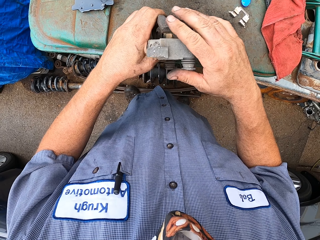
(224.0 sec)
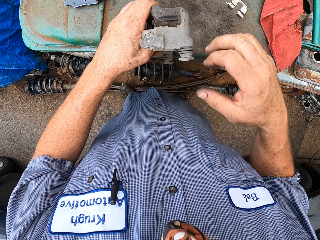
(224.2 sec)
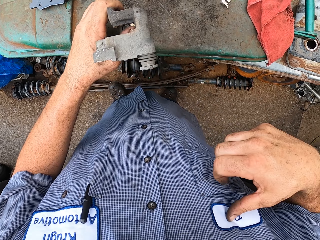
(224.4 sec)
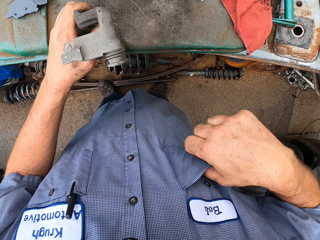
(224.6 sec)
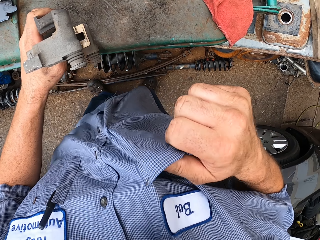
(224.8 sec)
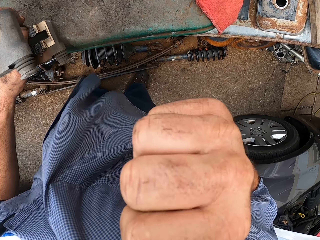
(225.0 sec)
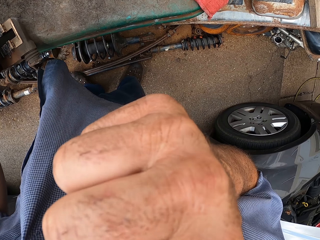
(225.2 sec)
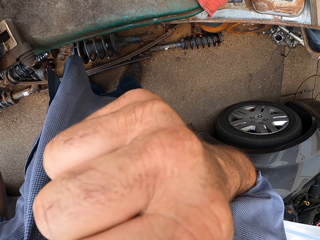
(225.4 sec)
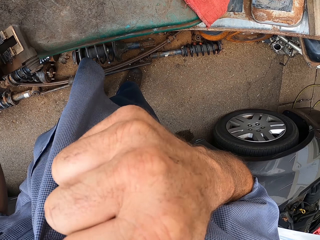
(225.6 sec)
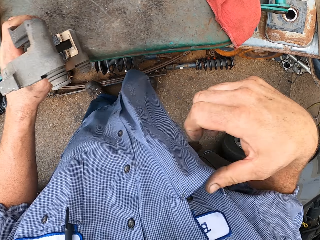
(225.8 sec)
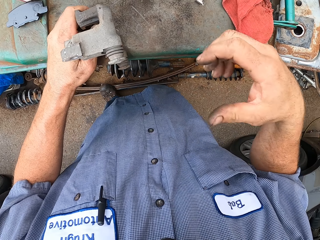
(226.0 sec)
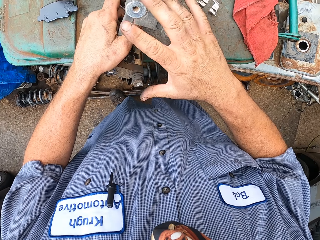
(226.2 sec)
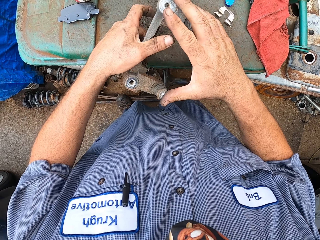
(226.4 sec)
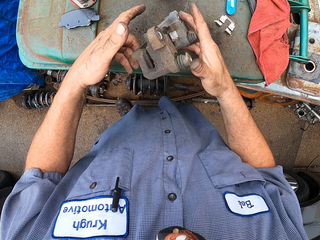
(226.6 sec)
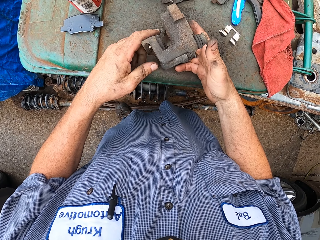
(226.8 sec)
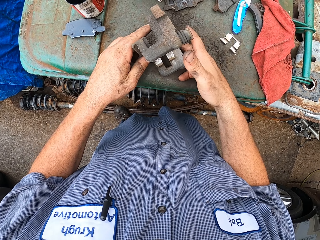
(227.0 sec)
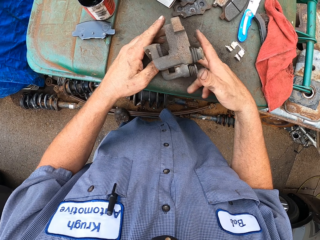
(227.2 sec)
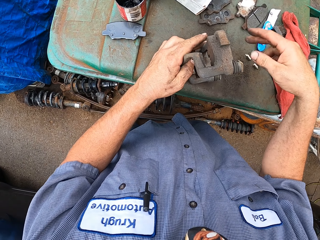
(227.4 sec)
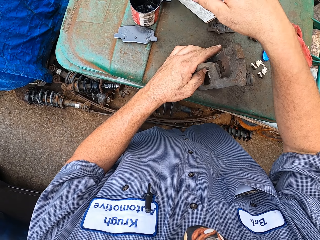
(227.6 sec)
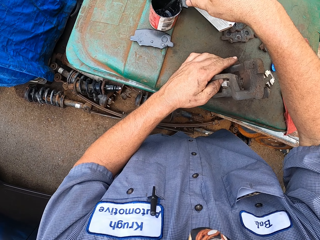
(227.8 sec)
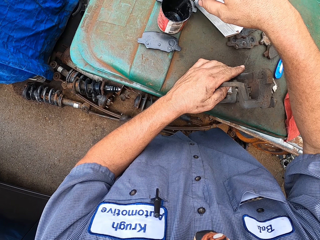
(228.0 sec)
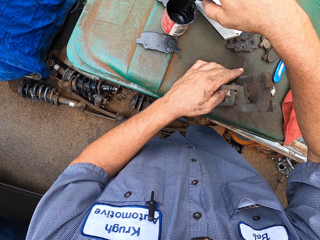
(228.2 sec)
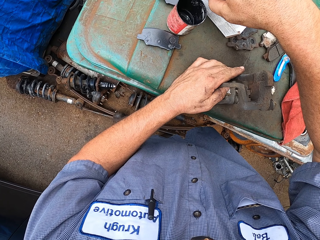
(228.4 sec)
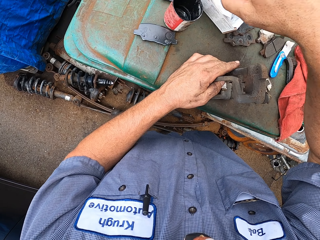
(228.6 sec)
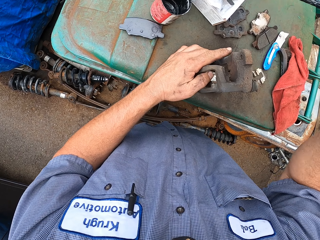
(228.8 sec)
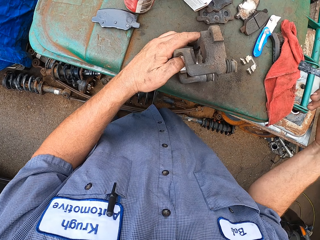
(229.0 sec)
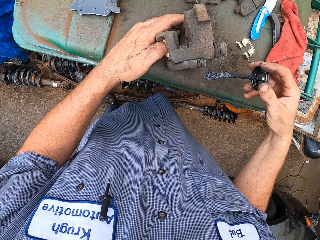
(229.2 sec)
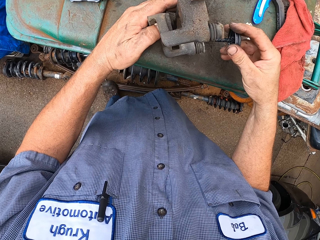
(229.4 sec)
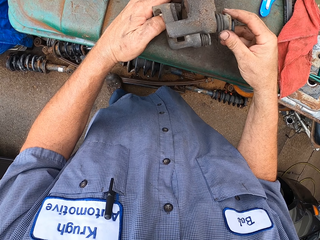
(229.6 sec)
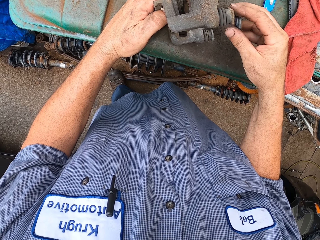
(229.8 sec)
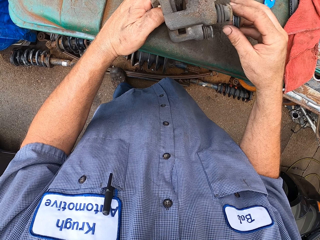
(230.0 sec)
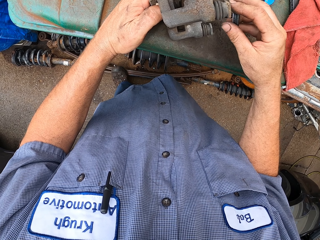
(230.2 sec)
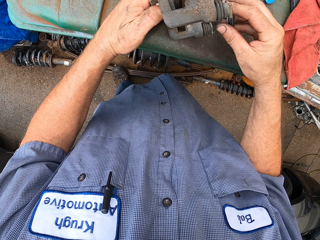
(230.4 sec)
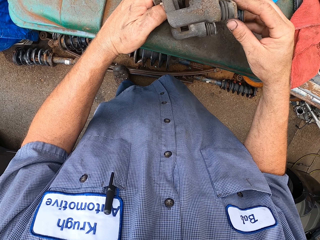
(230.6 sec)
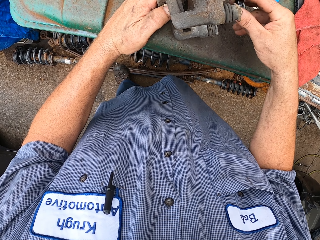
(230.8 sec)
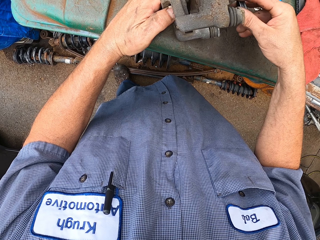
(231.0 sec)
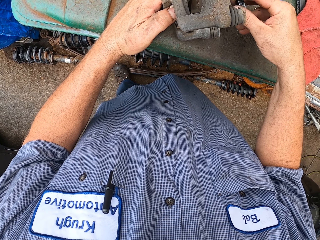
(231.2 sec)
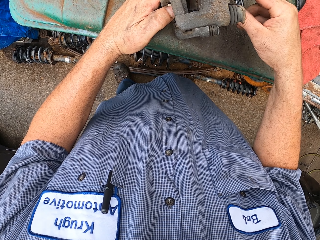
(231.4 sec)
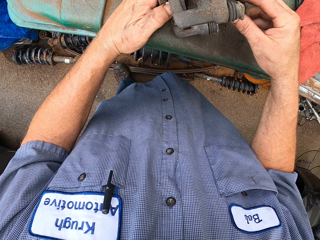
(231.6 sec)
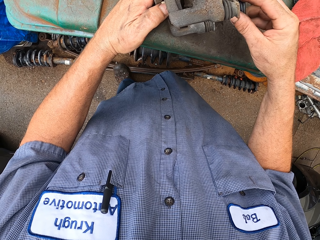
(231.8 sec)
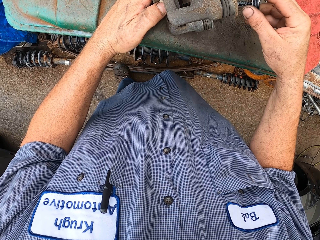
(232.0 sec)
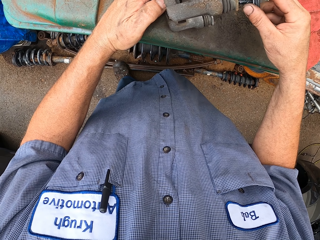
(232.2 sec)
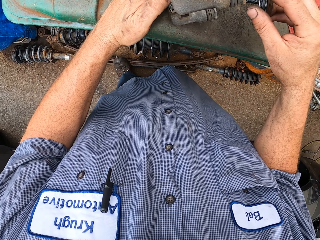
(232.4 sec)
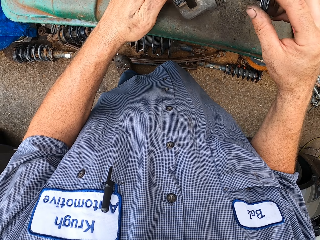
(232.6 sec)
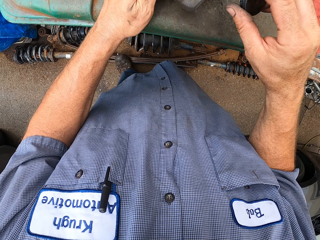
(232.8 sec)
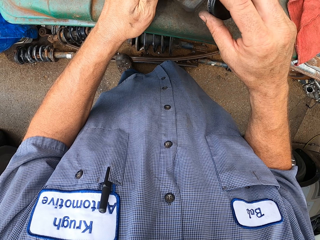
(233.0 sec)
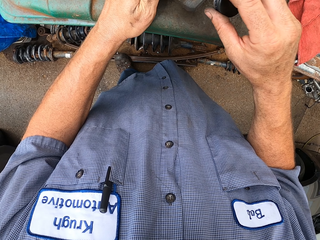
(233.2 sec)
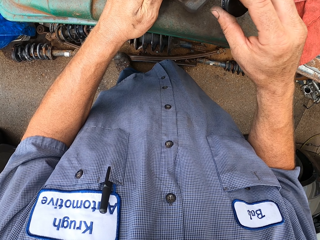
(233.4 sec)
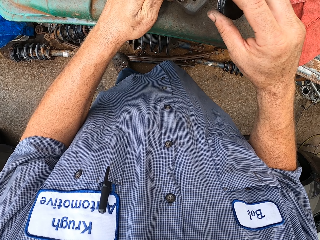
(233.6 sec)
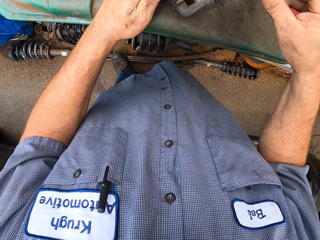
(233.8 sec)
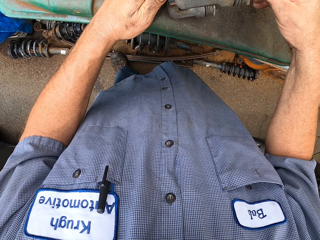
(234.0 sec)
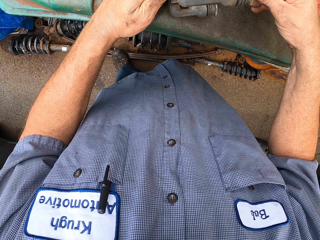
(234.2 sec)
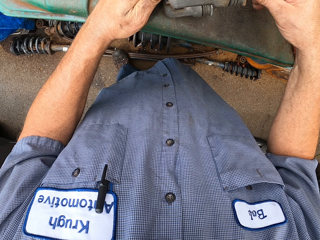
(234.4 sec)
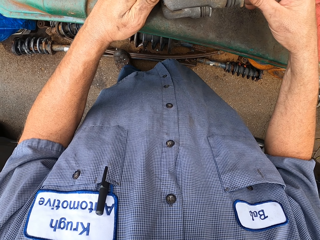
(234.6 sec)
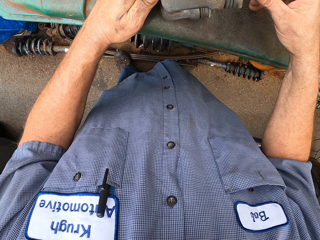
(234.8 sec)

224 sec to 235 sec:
The camera wearer moves the hand. They touch the cloth. They paint something.

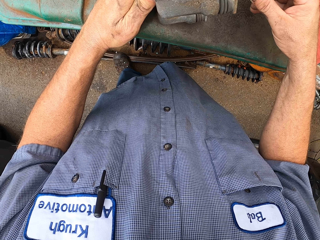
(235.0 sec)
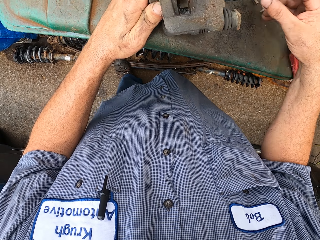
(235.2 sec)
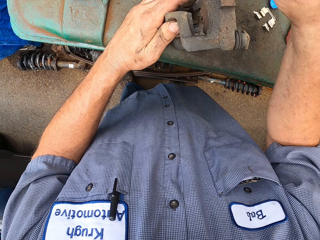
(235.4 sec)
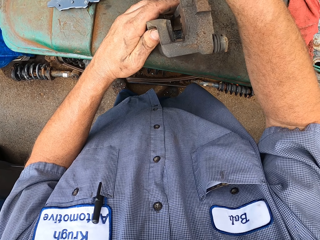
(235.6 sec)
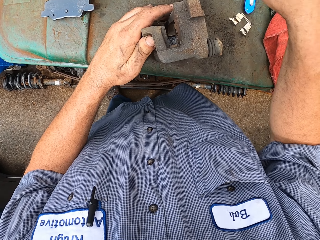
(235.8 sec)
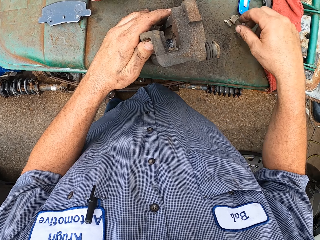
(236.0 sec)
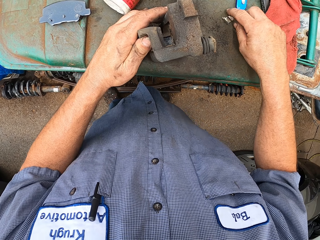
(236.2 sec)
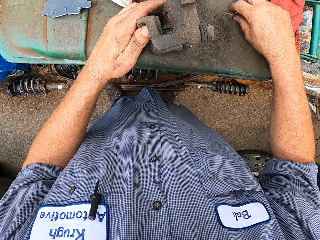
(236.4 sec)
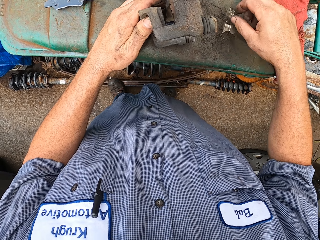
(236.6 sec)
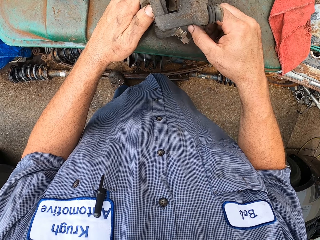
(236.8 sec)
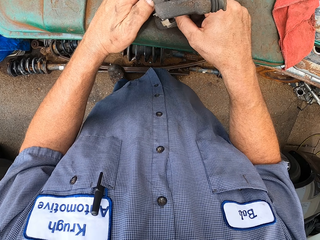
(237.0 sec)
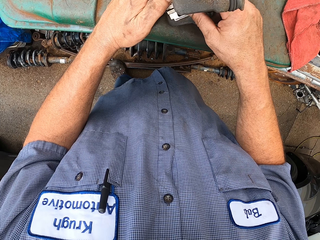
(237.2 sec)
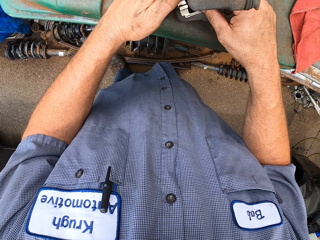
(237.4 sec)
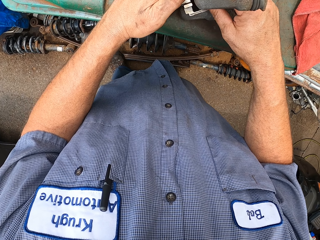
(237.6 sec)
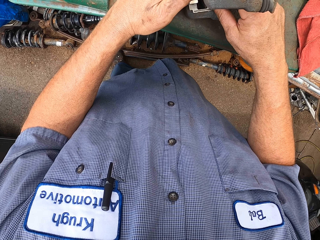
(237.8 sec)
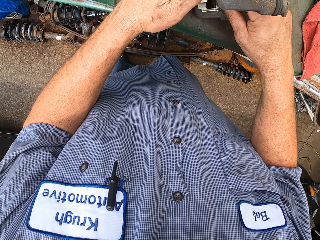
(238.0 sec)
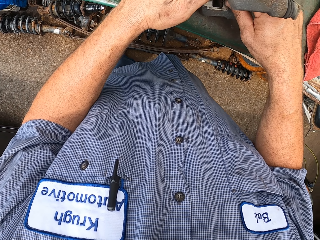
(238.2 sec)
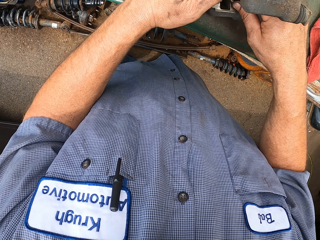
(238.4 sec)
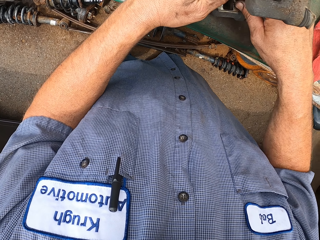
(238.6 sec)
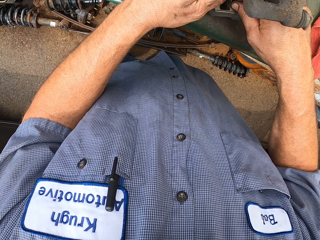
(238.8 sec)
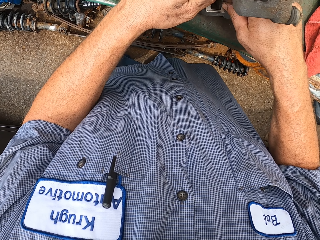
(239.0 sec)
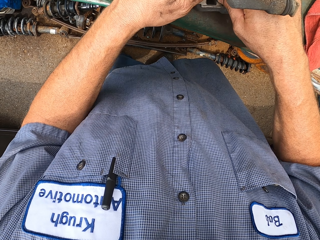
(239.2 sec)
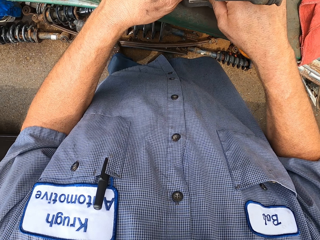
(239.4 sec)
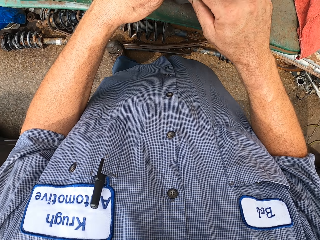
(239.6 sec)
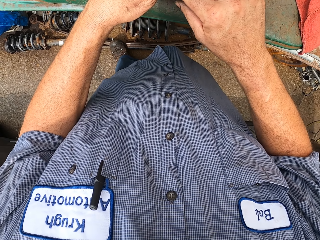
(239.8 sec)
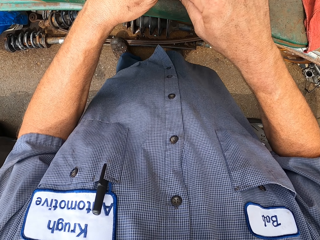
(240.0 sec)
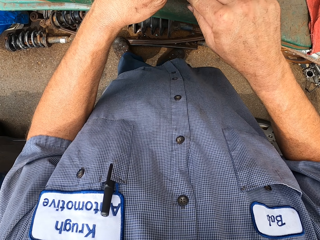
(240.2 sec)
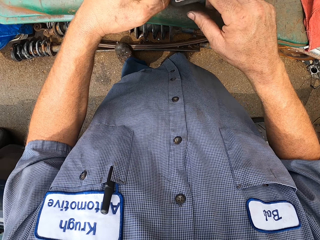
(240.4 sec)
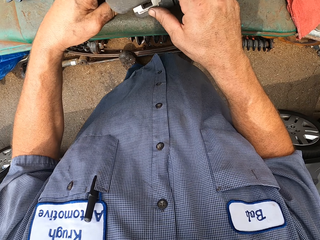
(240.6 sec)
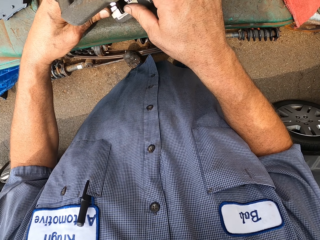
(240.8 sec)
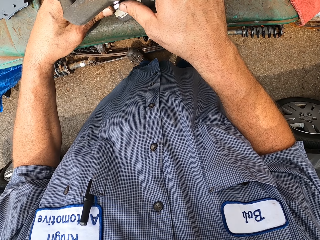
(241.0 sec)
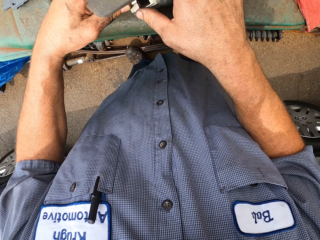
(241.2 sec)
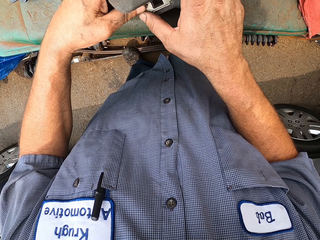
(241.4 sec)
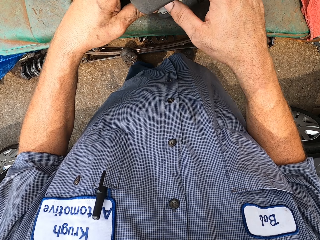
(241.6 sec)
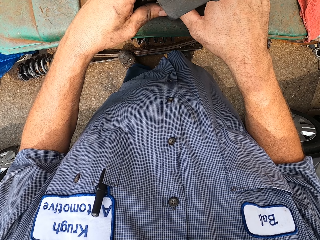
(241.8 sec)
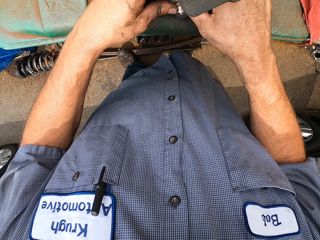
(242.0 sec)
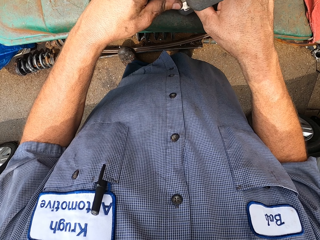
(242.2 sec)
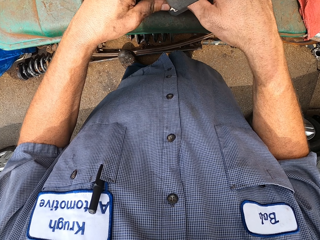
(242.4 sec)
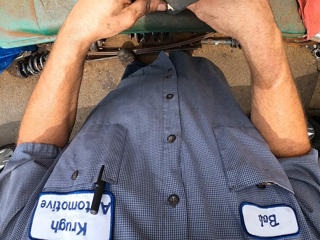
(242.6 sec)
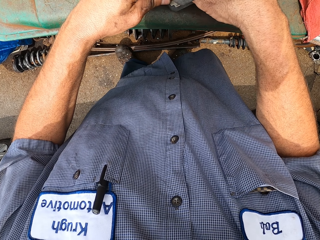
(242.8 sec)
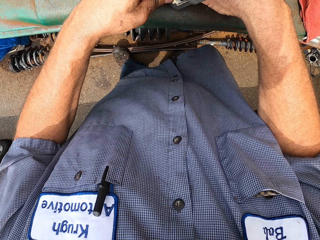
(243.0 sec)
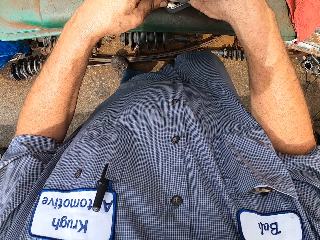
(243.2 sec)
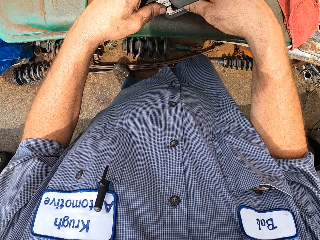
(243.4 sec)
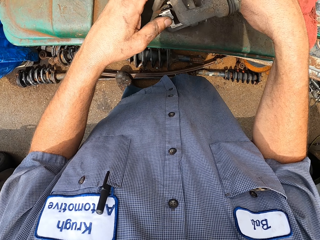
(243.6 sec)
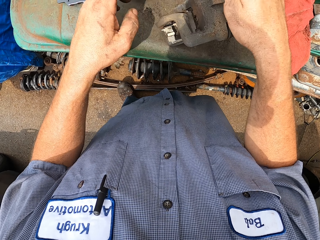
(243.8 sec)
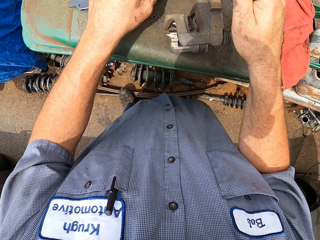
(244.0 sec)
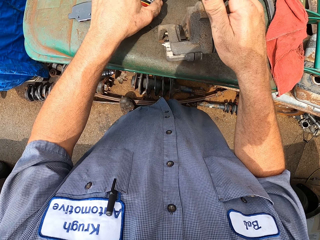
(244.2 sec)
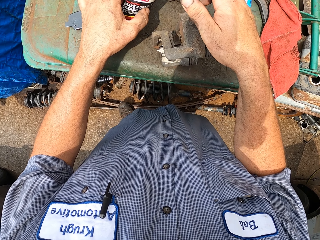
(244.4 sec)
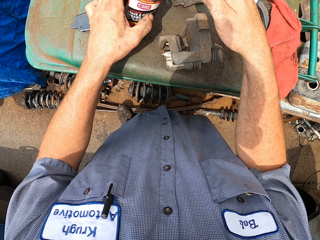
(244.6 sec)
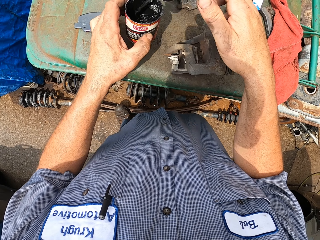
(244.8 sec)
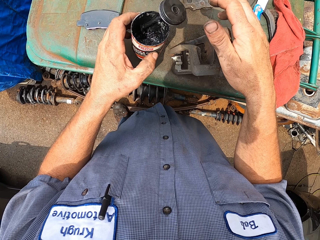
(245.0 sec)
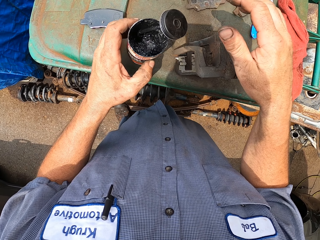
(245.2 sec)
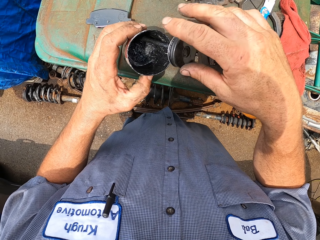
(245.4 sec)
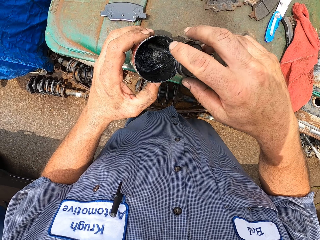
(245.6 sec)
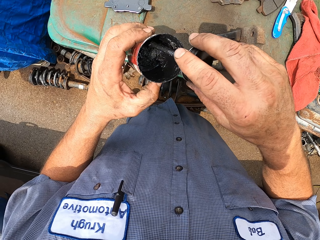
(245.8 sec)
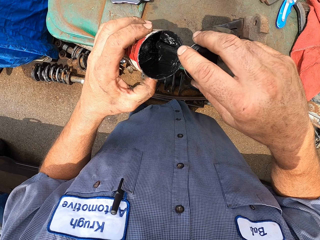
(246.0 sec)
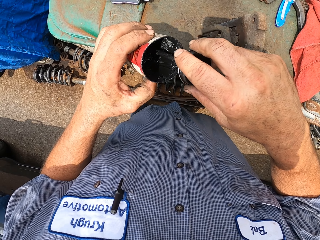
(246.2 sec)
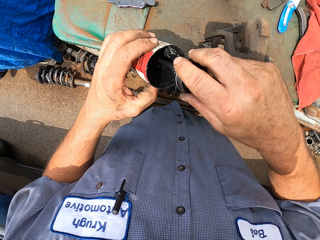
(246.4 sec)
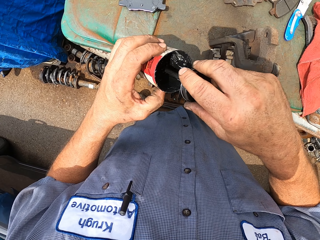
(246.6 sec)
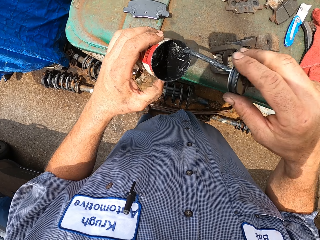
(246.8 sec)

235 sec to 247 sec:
The camera wearer fixes something. They paint something.
